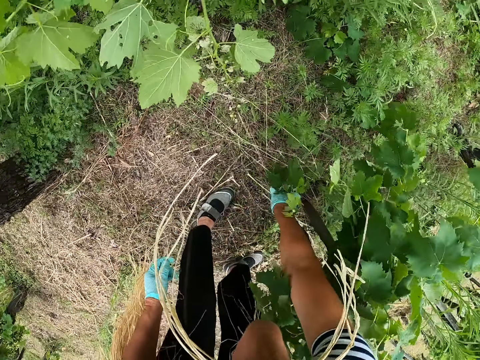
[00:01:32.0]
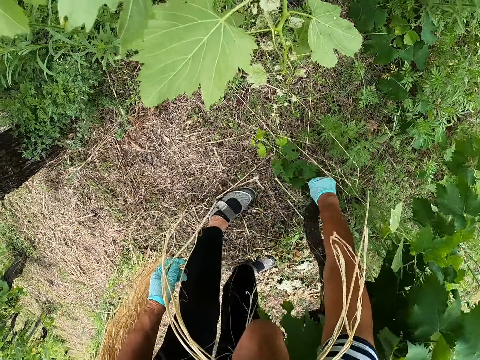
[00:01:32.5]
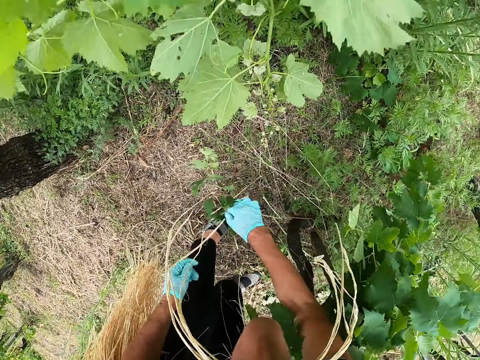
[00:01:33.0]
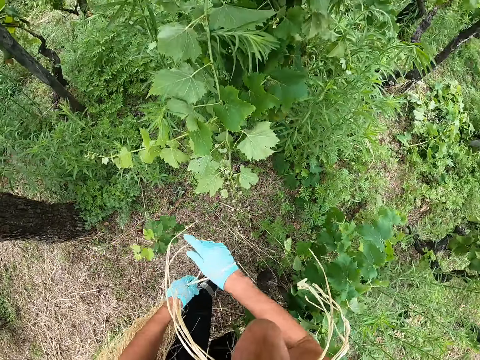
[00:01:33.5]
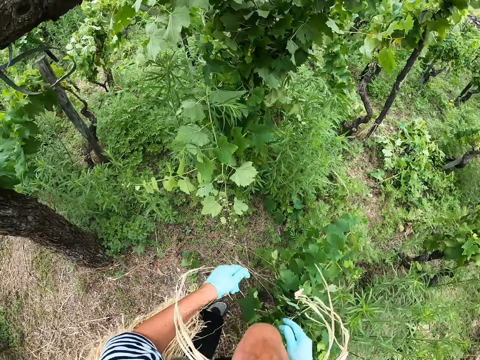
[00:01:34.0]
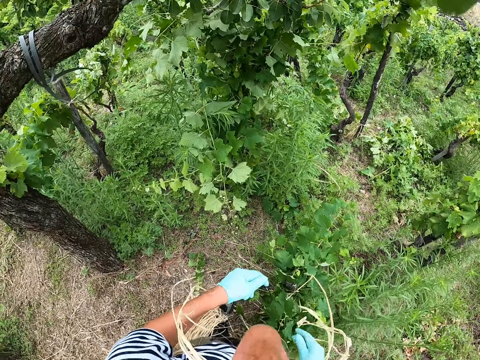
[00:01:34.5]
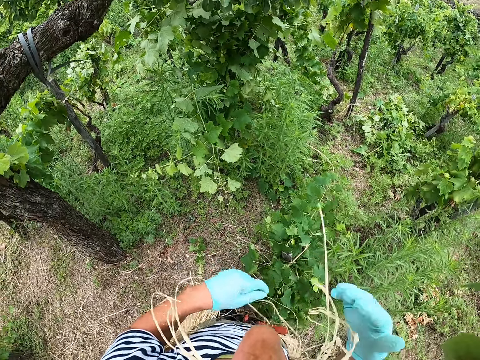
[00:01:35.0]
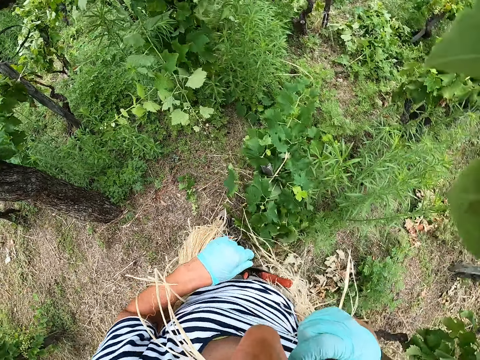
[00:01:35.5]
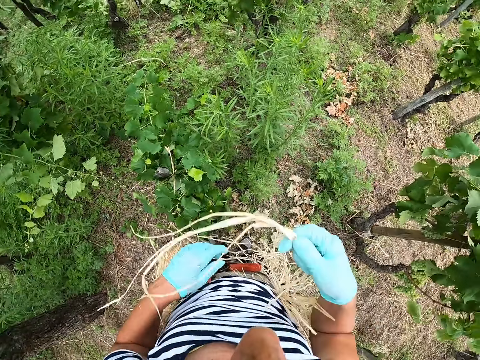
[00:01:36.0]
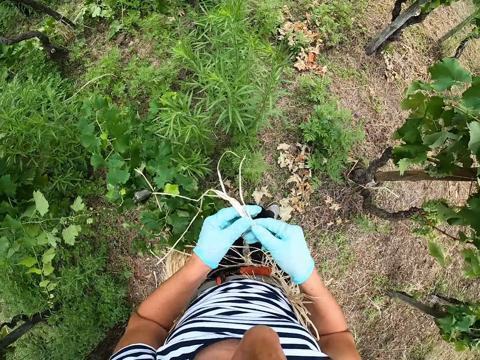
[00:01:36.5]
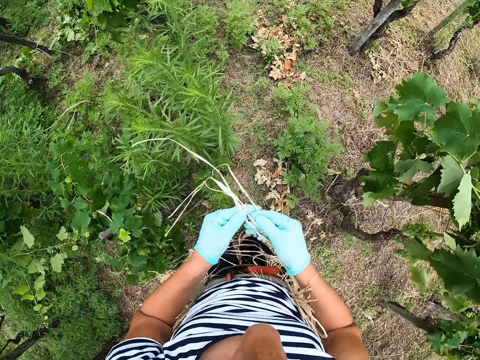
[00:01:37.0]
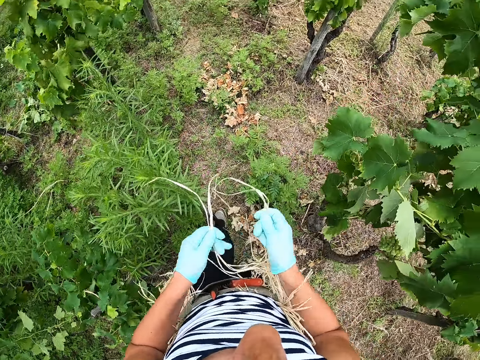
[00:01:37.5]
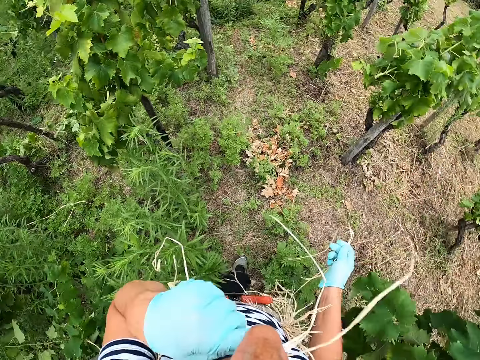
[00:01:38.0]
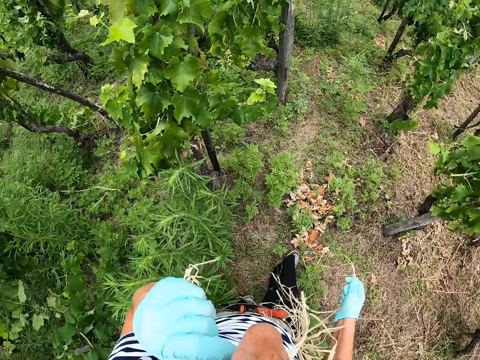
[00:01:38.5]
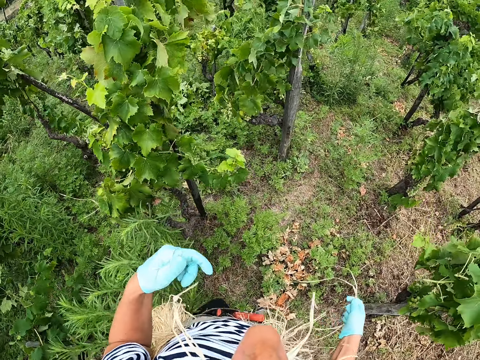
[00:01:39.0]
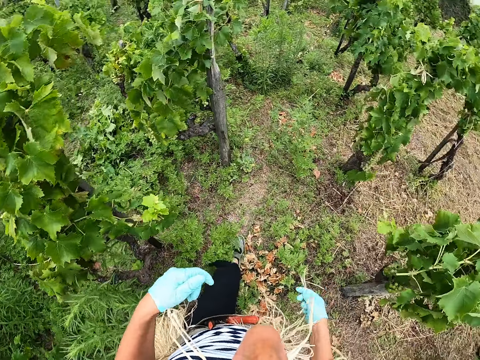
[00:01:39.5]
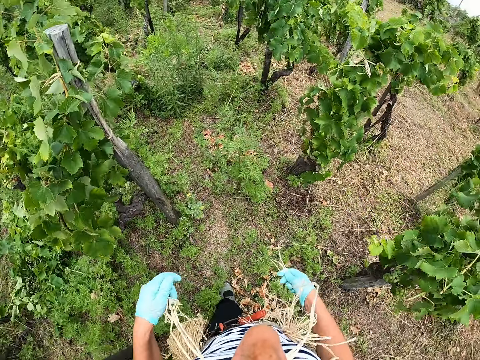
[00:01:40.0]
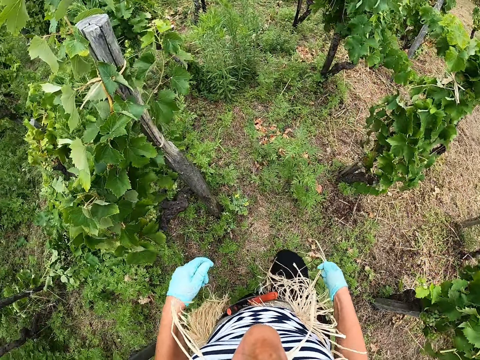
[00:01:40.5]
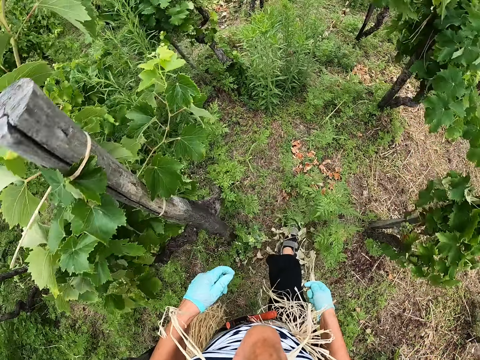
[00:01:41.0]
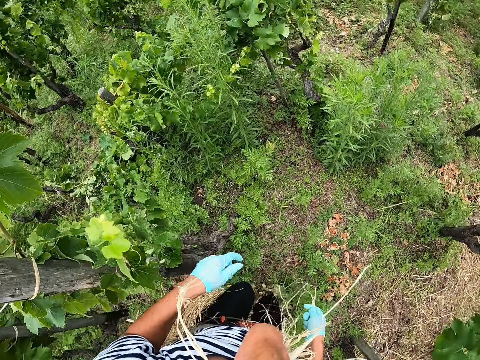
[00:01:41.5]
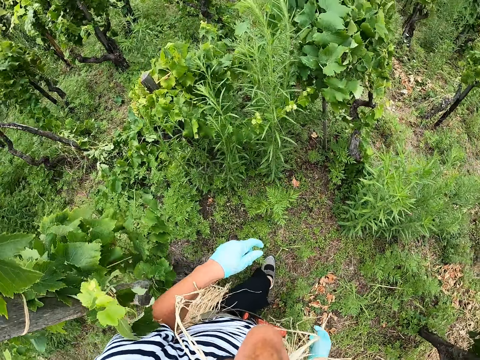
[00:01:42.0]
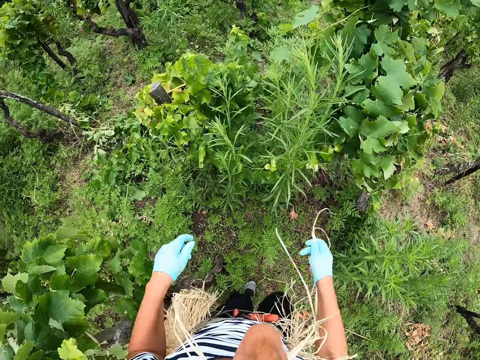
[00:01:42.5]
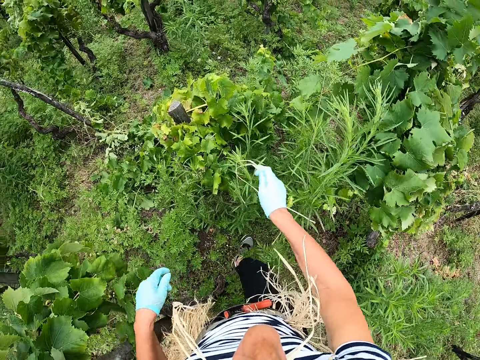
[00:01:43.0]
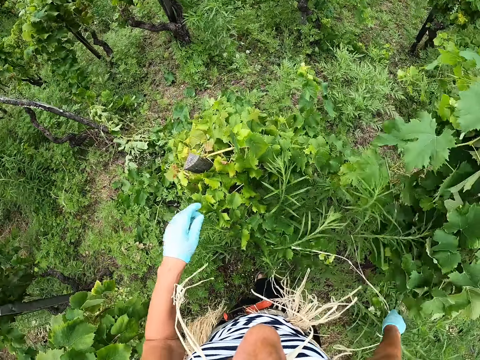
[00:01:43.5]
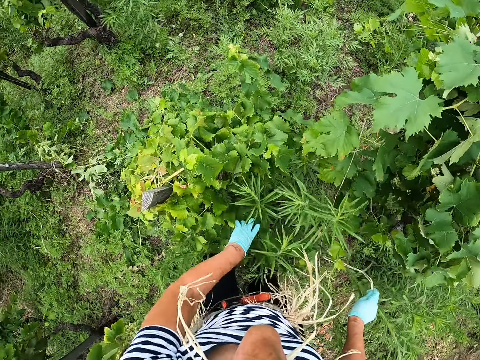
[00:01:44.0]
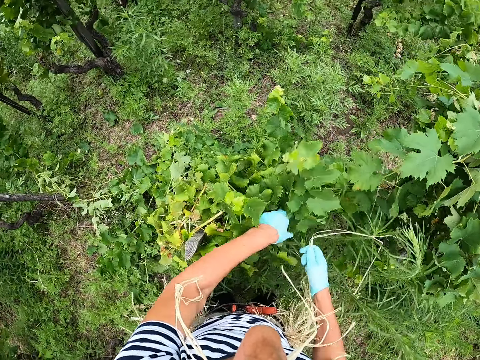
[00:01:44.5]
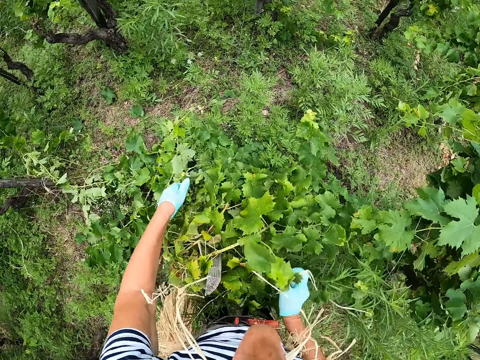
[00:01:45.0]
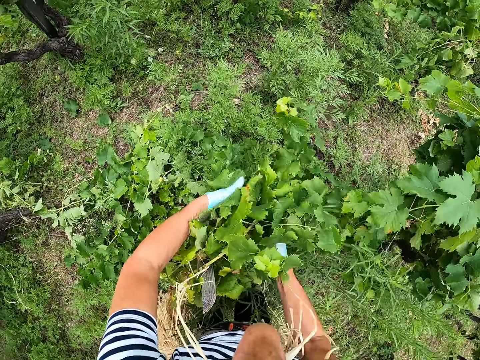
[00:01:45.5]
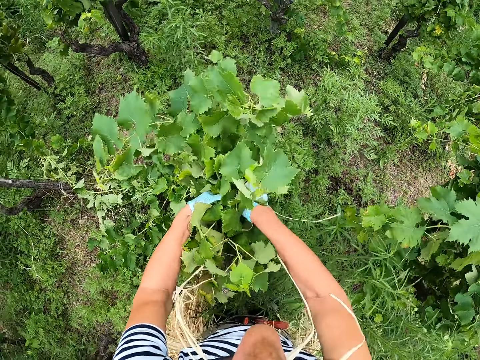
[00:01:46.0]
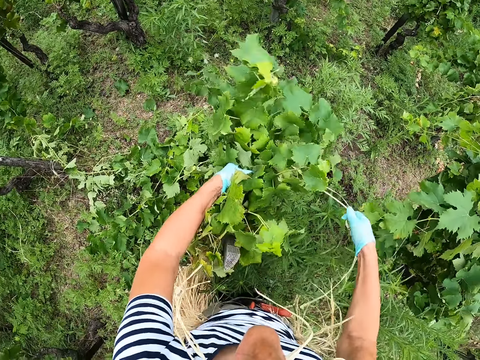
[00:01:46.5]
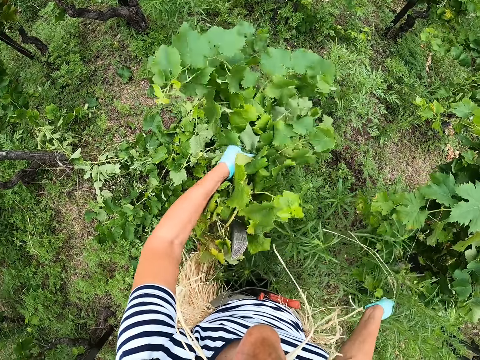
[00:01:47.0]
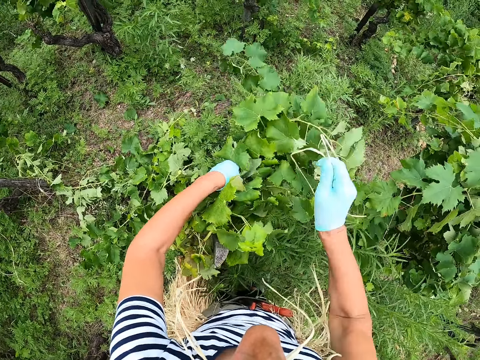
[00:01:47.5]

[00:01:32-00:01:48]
The camera wearer bends towards the ground. She uproots a leaf. She cuts the branch with her hand. She stands up. She throws the branch on the ground. She removes the ropes in her mouth with her hand. She ties the leaves. She holds the ropes with both her hands. She separates the ropes with her hand. She walks towards another bush. She places the ropes in her mouth. She holds the branches together with her hands. She folds leaves together.

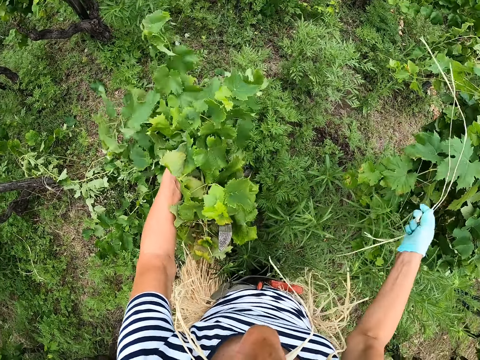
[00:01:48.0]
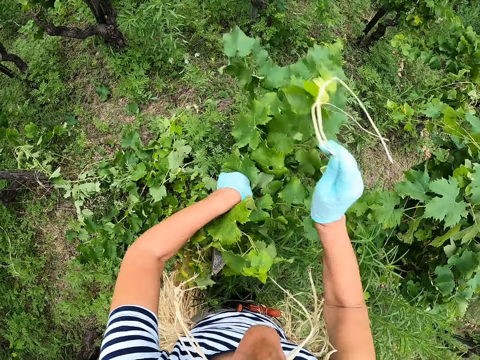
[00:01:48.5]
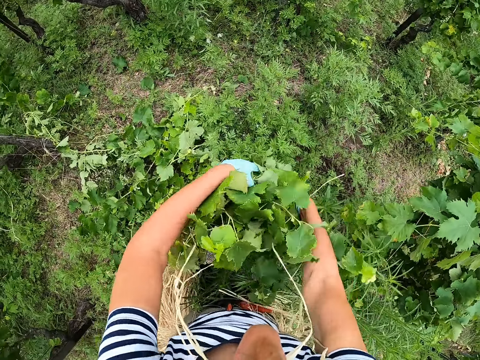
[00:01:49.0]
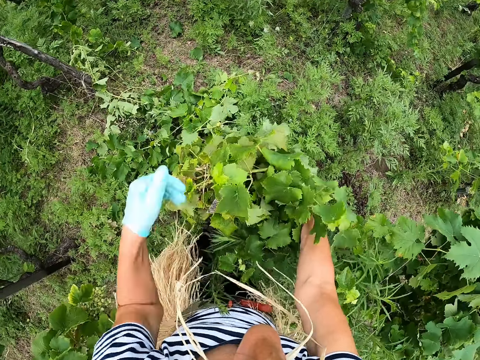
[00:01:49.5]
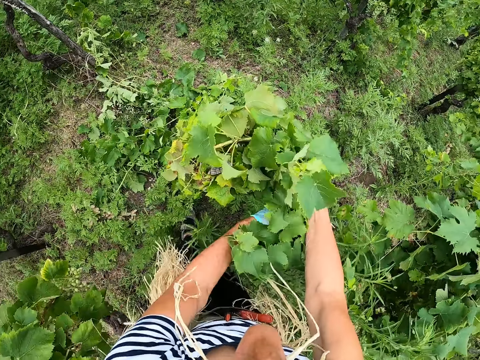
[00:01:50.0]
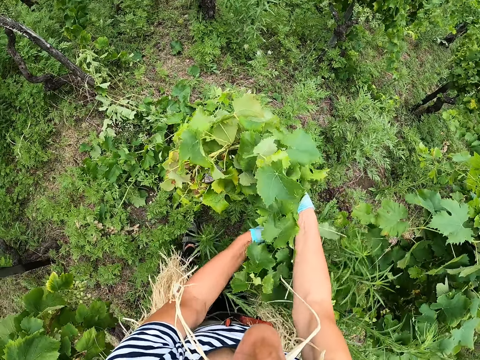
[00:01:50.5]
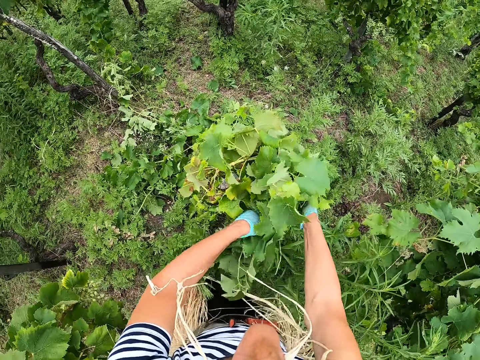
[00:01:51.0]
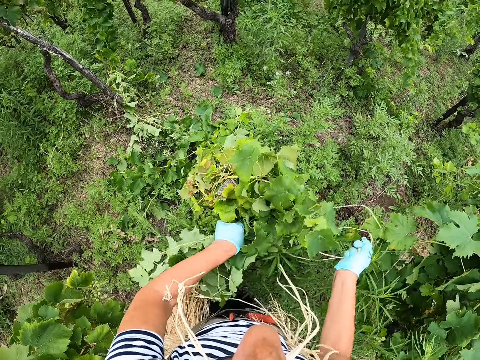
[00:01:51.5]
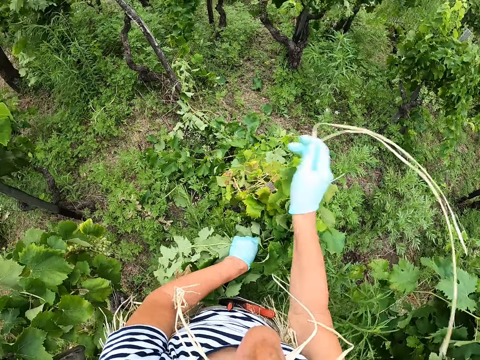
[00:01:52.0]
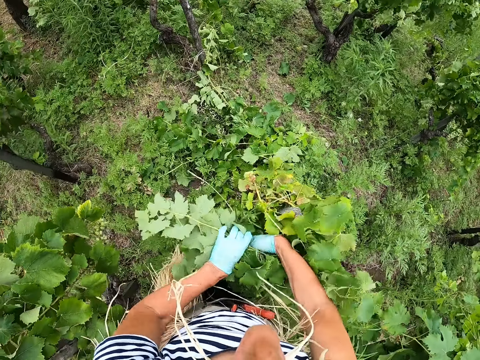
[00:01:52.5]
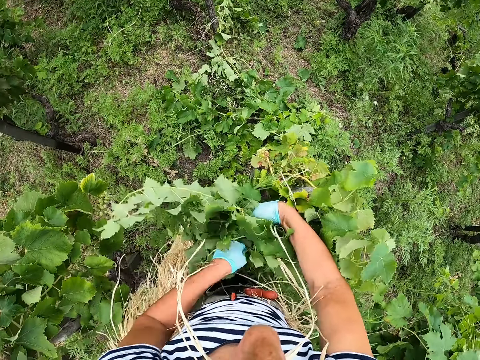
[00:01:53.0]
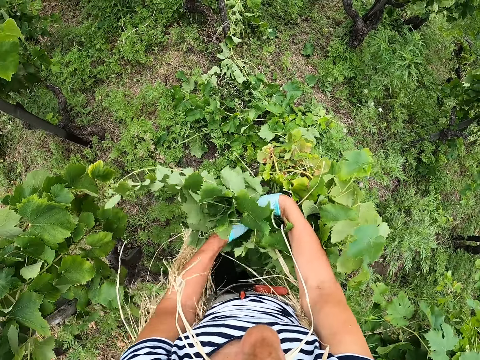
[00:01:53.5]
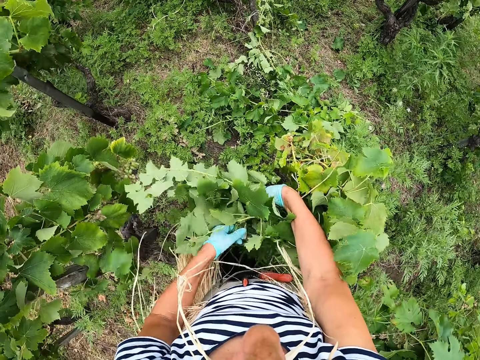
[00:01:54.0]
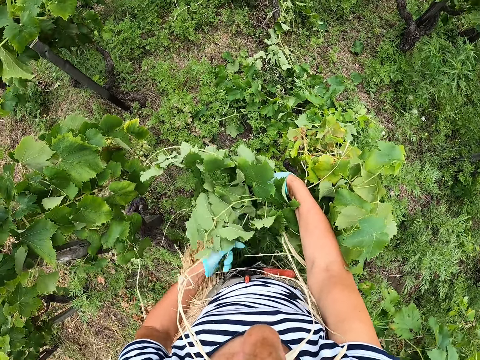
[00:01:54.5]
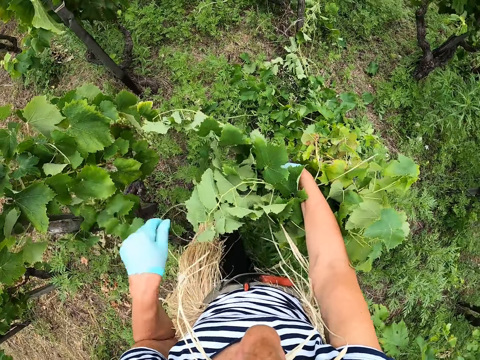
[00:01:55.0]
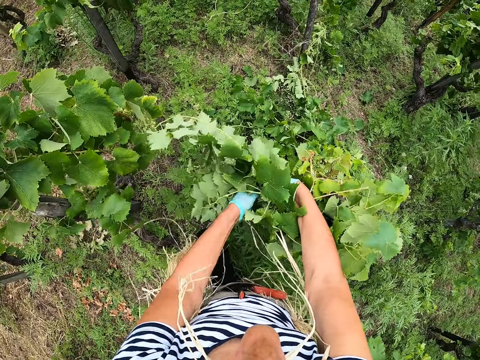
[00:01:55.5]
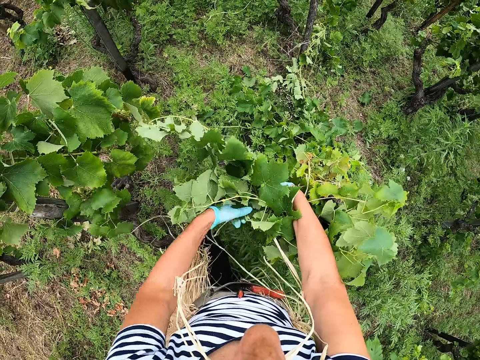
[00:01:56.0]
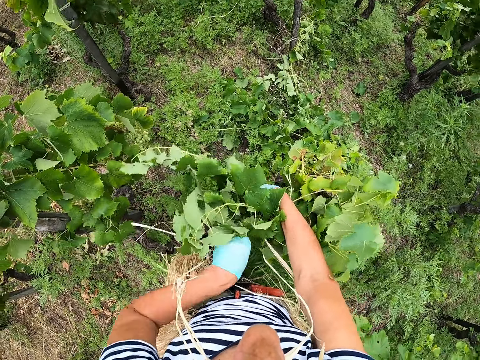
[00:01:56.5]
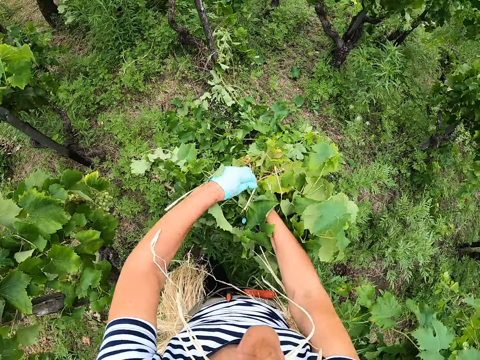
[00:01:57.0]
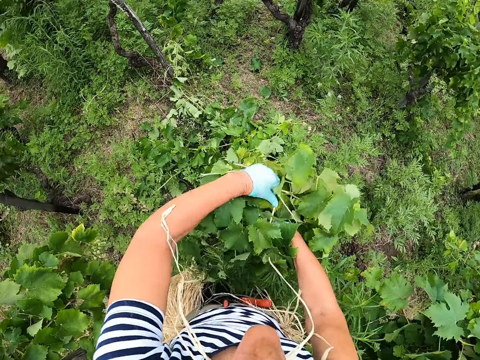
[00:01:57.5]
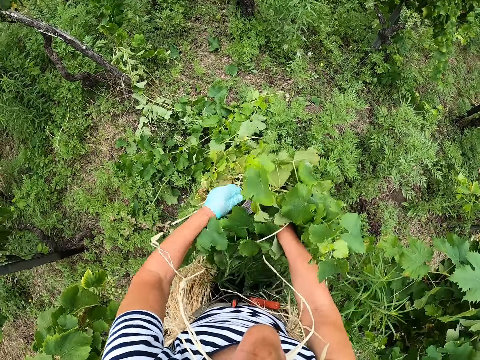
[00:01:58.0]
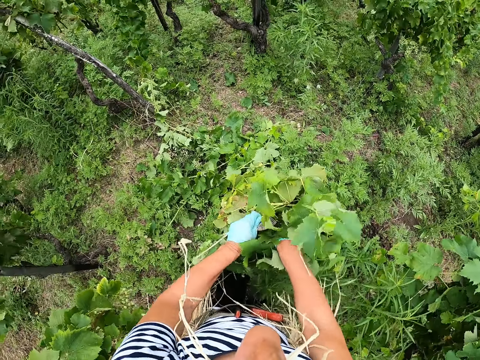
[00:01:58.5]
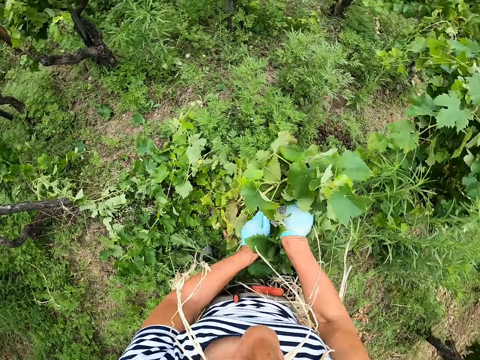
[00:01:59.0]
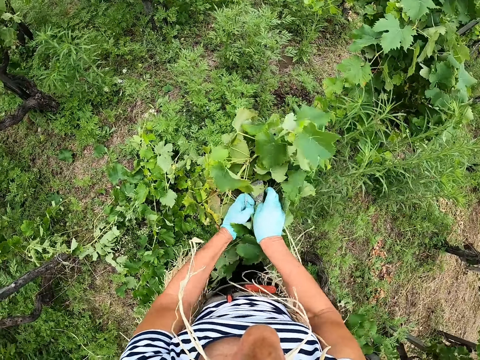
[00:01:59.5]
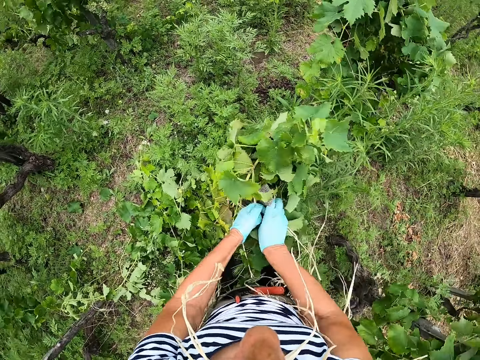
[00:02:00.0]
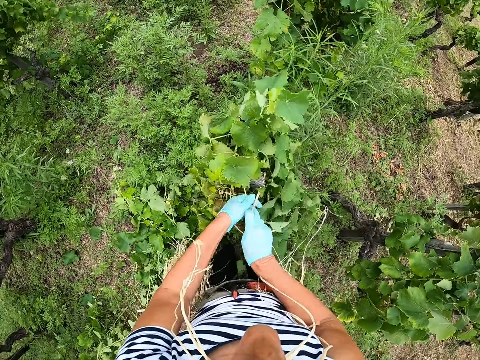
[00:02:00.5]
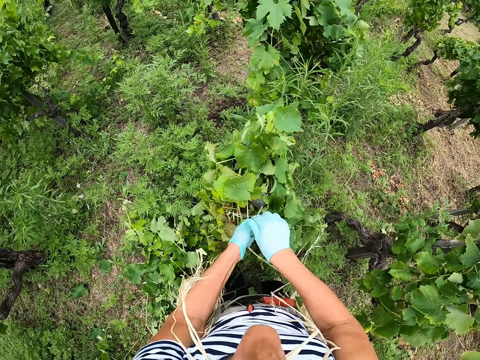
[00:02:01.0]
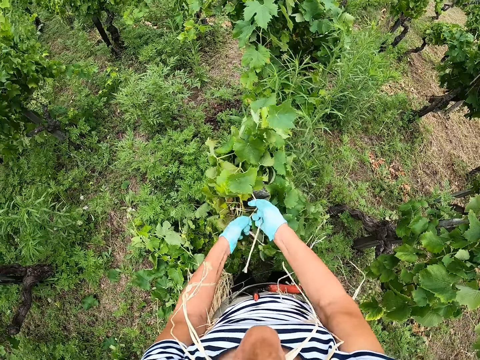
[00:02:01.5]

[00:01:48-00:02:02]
The camera wearer folds the branches. They tie the branches with the rope in a trunk.
